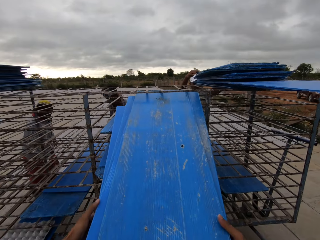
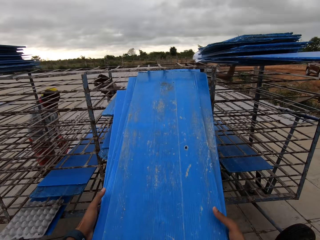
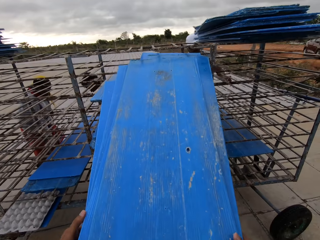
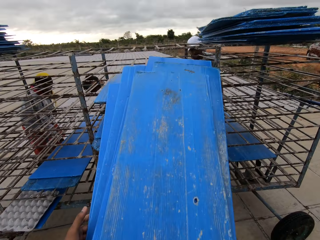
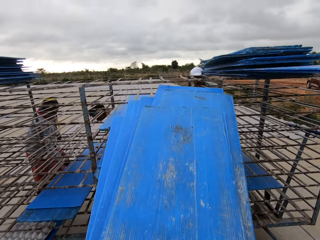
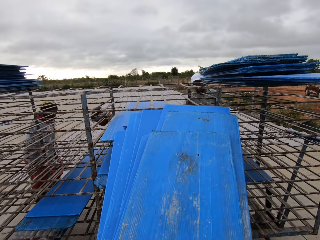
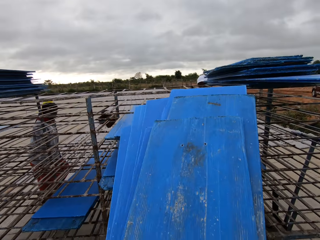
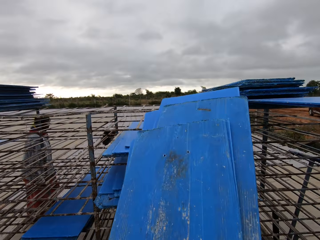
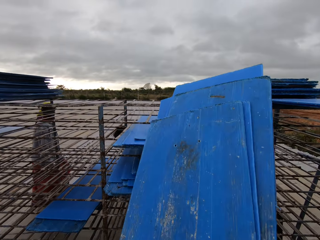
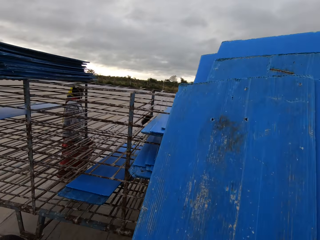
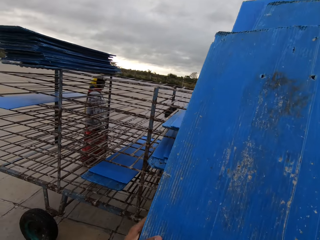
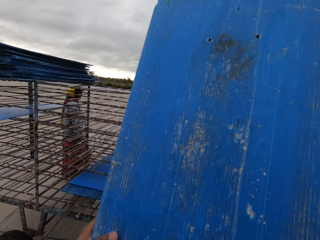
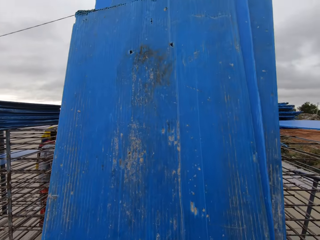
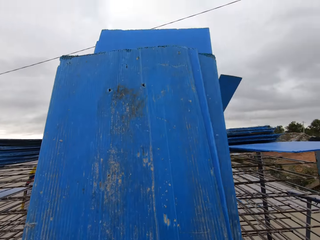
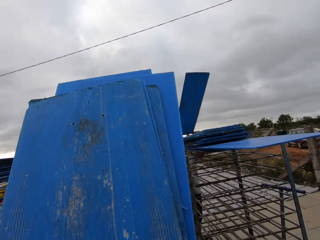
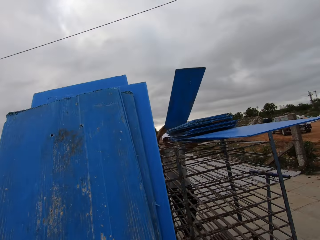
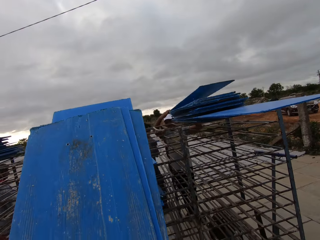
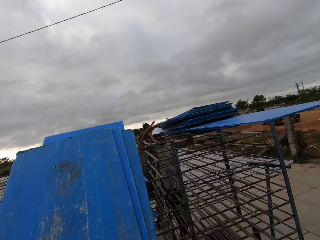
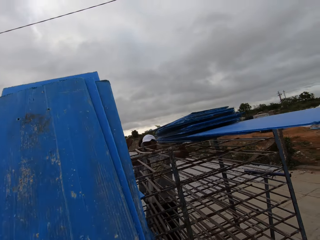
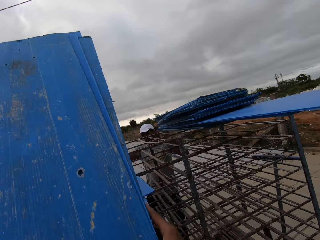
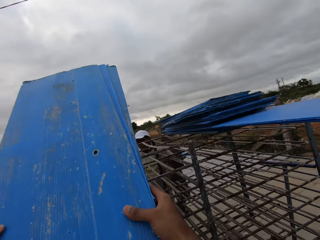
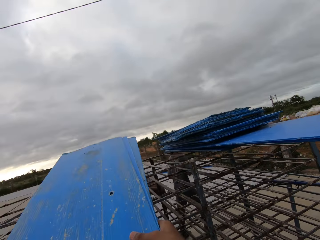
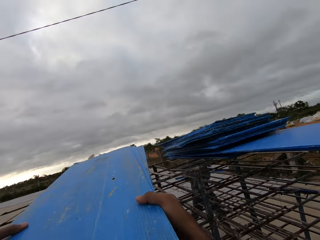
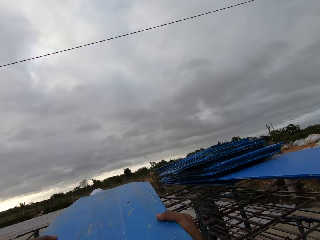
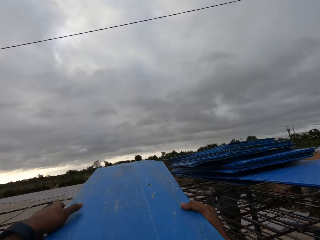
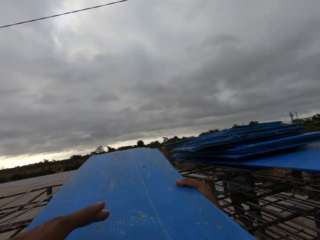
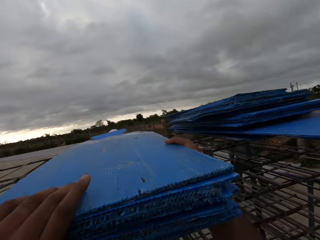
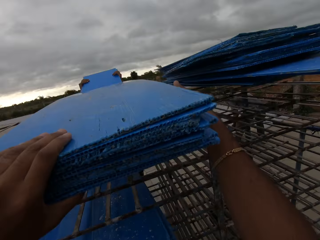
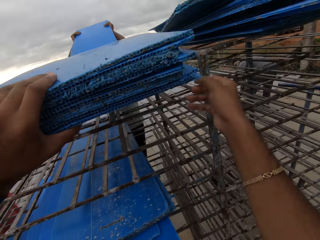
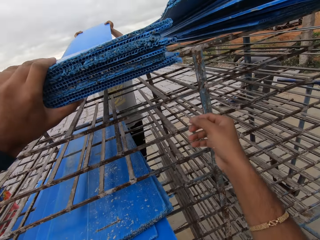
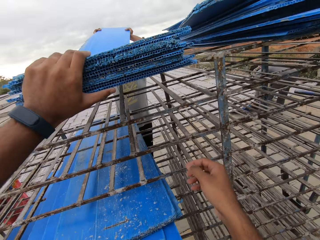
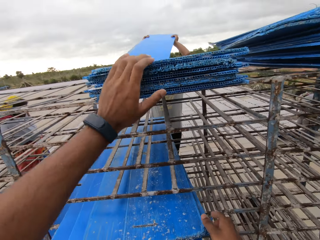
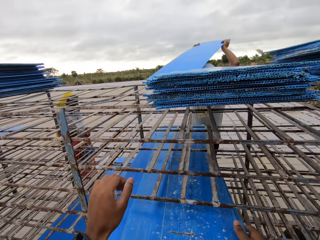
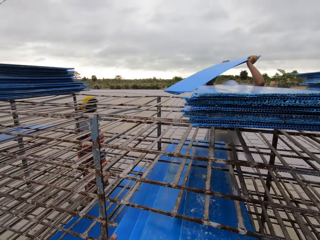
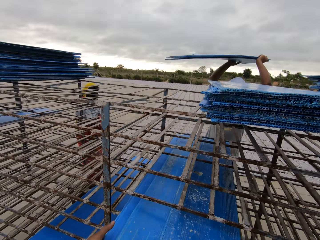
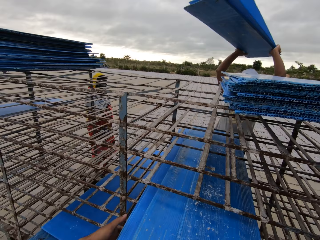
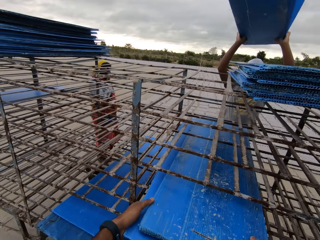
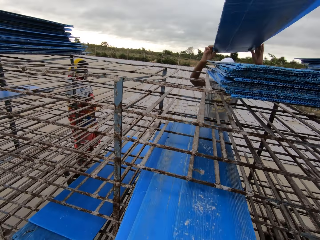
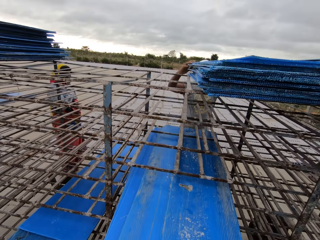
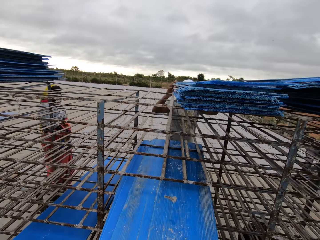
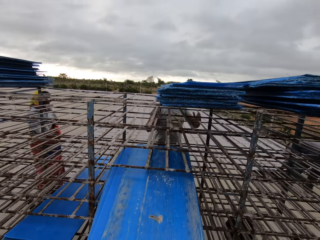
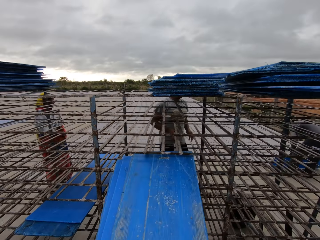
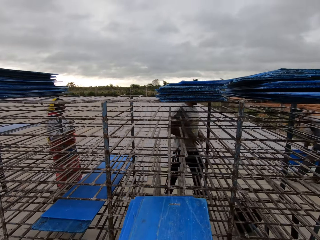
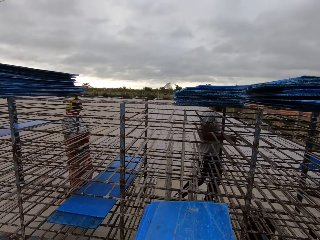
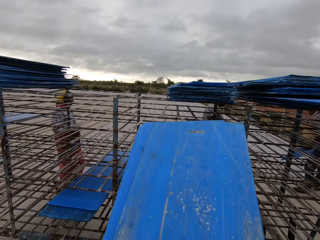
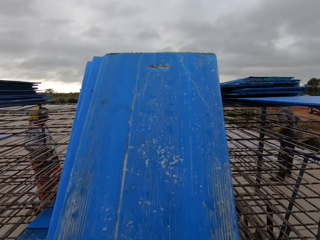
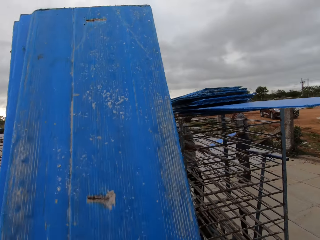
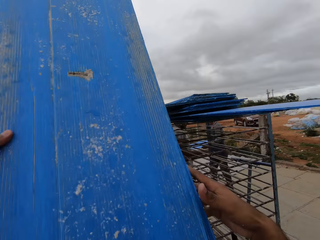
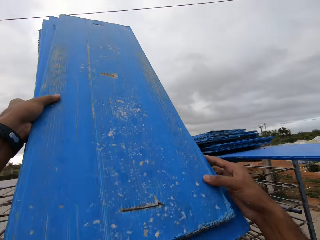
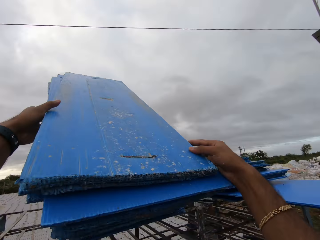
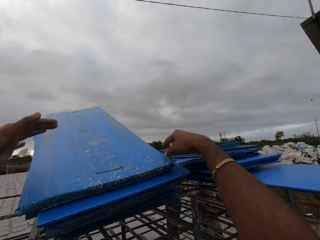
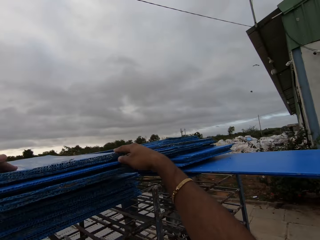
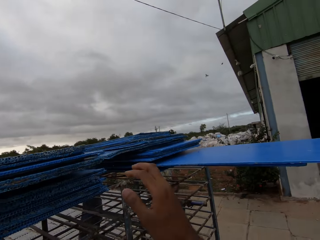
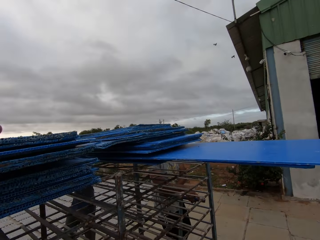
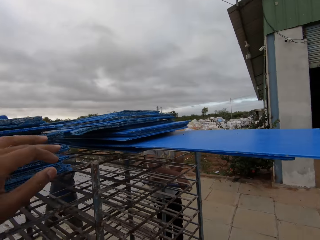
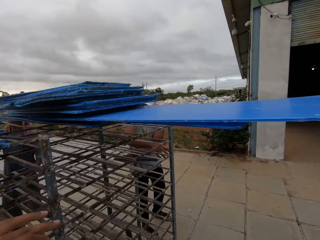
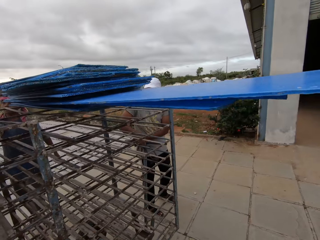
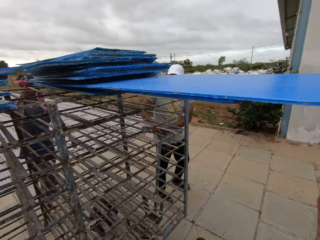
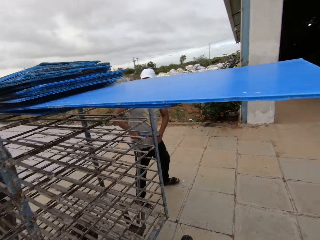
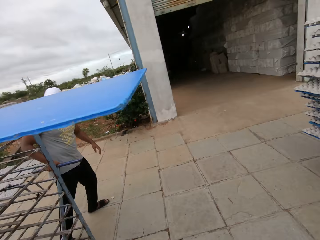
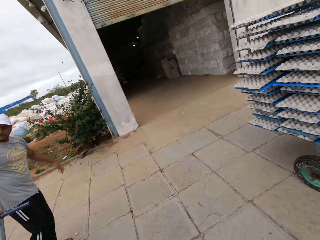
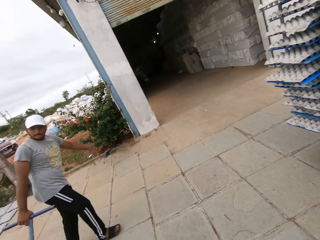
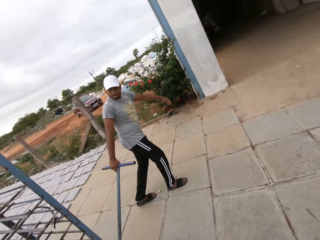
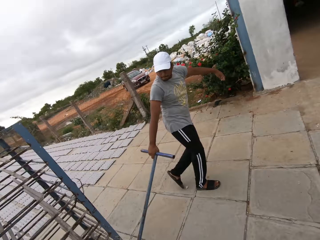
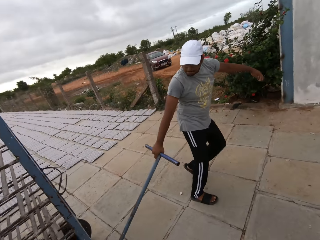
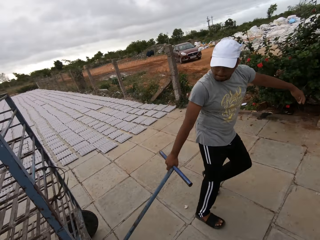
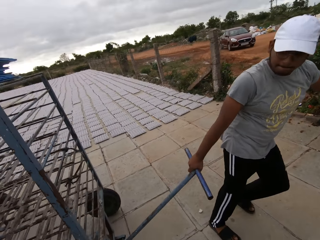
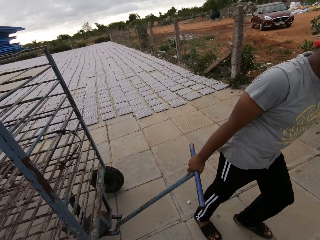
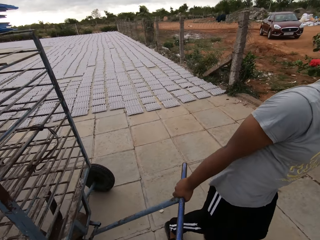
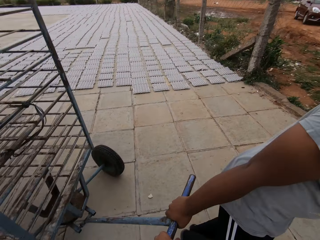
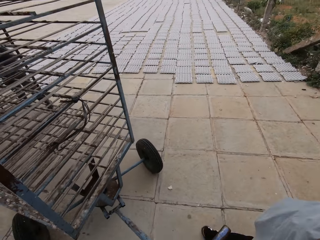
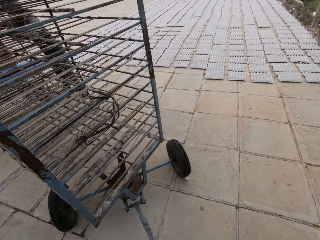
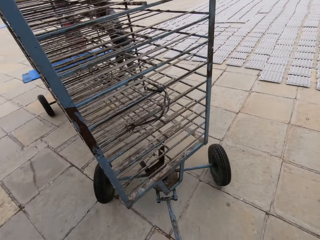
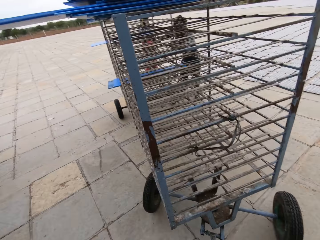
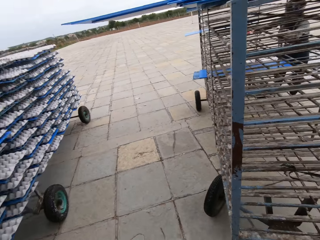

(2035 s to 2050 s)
The man places a blue board in his hands on the rack outside. The camera wearer picks blue boards from the rack outside with both hands. The man places the blue boards in his hands on the rack outside. The camera wearer places the blue board in his hands on top of the rack outside. He picks blue boards from the rack outside with both hands. The man places the blue boards in his hands on top of the rack outside and walks around. The camera wearer places the blue board in his hands on top of the rack outside. He walks around. The man pulls the rack outside with his right hand.

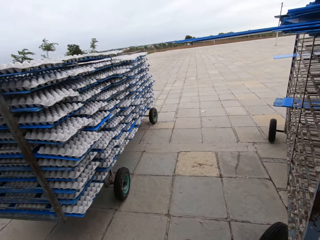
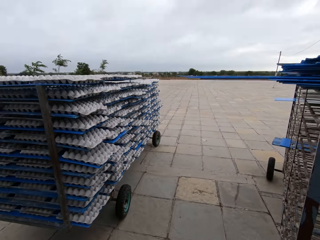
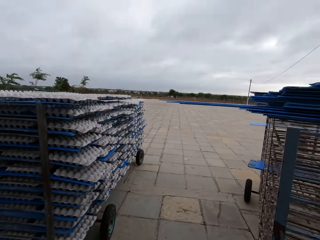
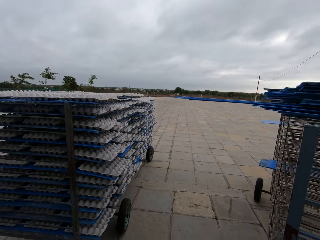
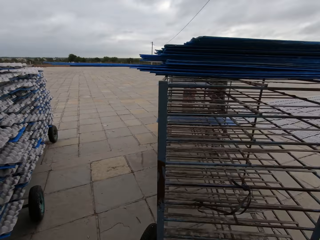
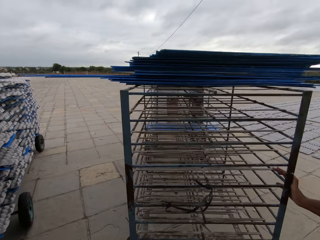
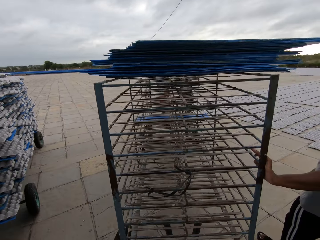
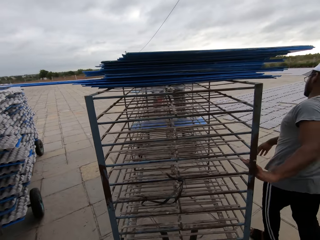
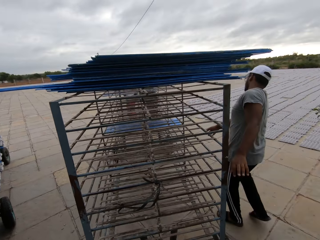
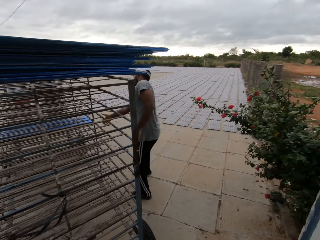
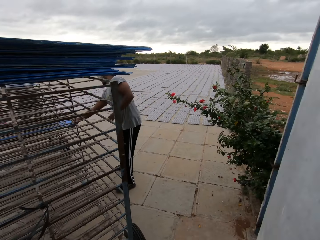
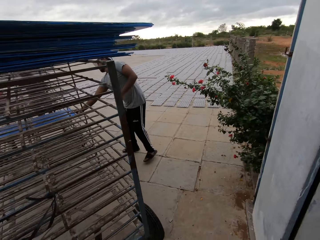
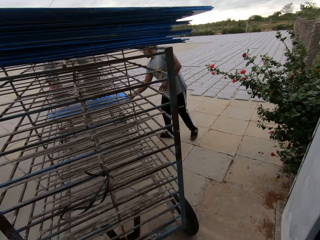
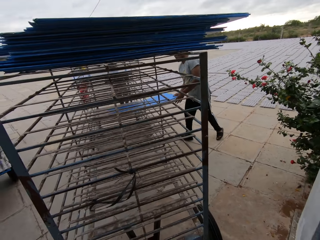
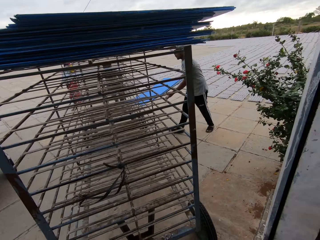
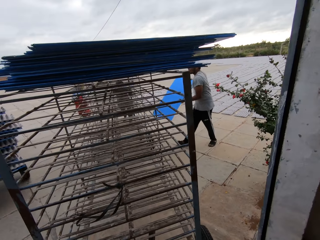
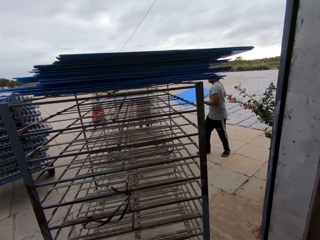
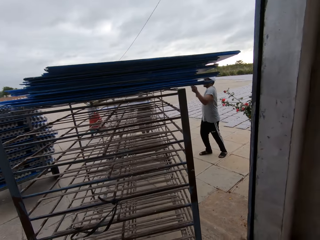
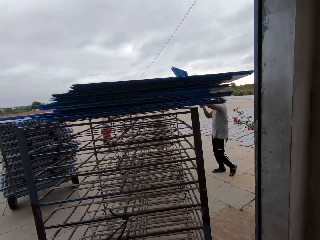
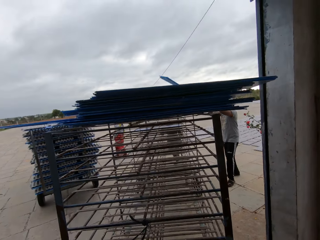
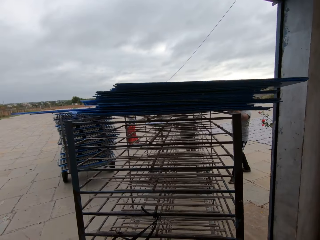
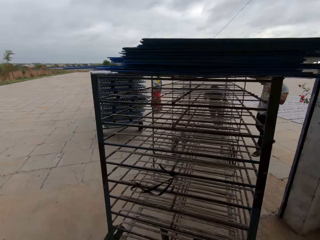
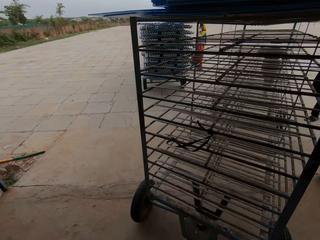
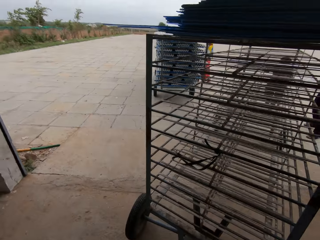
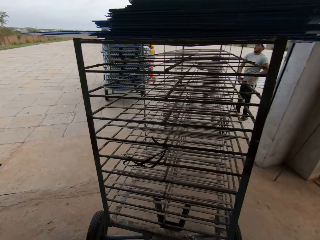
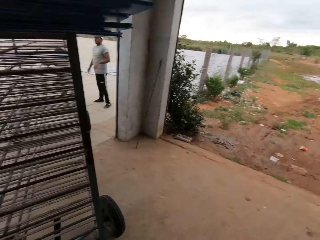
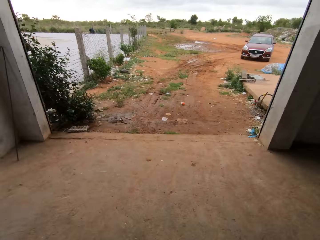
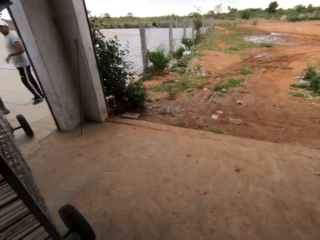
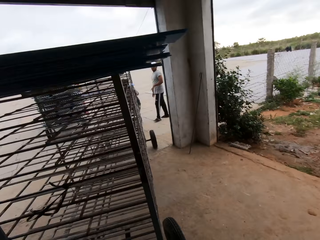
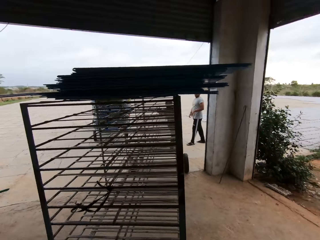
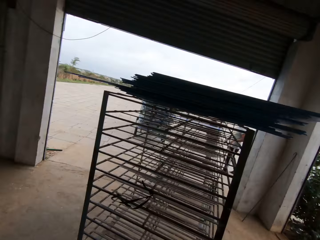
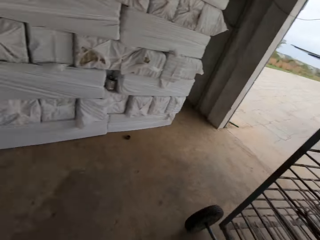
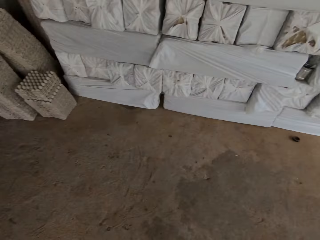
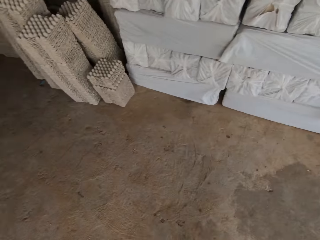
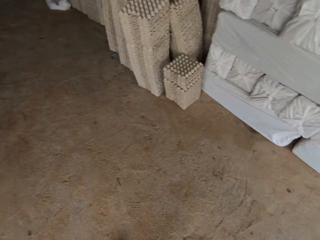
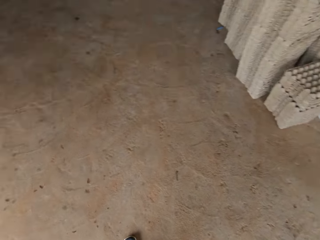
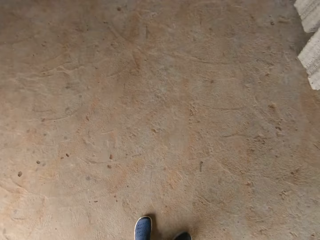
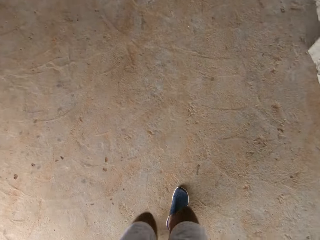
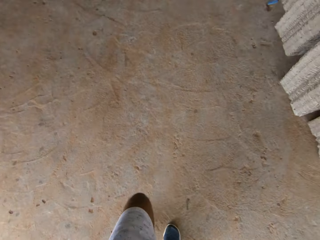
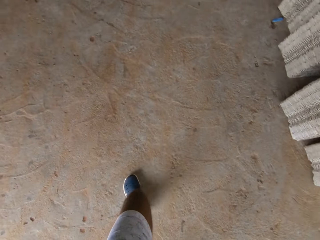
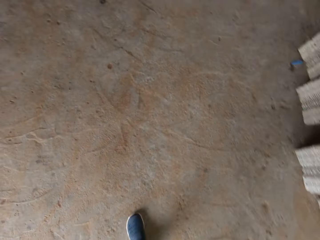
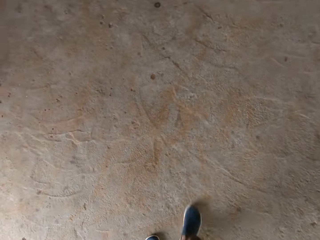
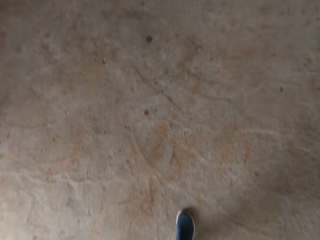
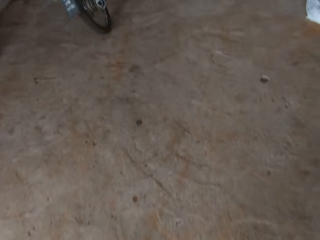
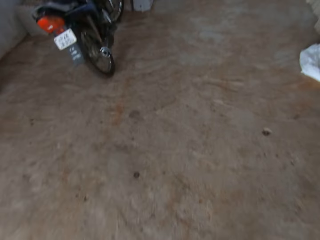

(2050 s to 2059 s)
The man walks around, picks a blue board from the rack outside with his right hand, and places the blue boards in his hands on the rack outside.
